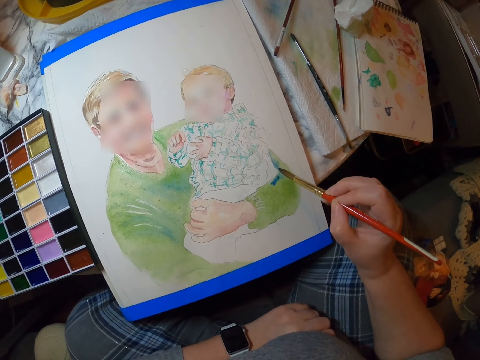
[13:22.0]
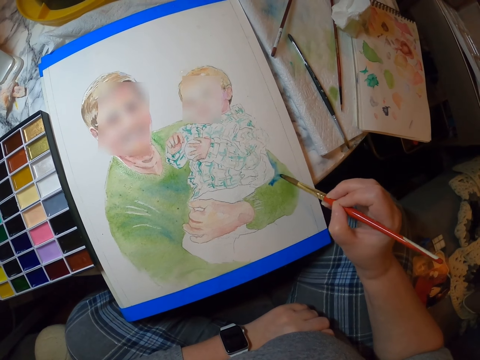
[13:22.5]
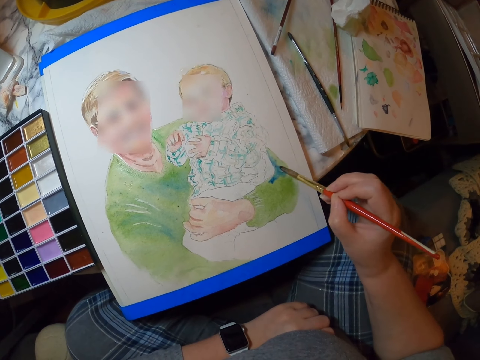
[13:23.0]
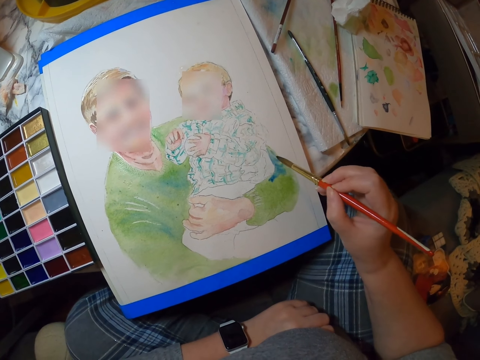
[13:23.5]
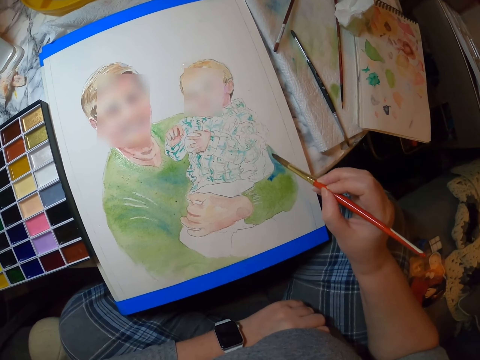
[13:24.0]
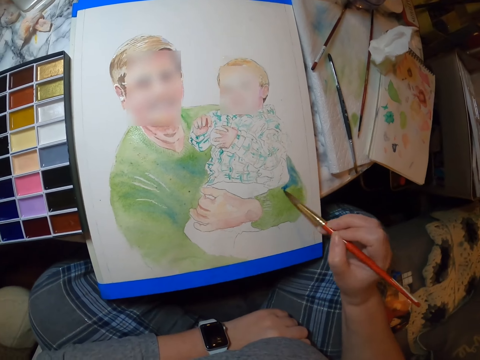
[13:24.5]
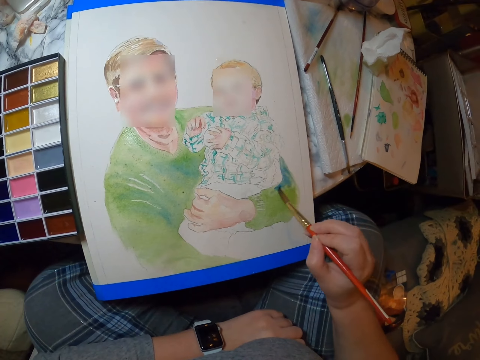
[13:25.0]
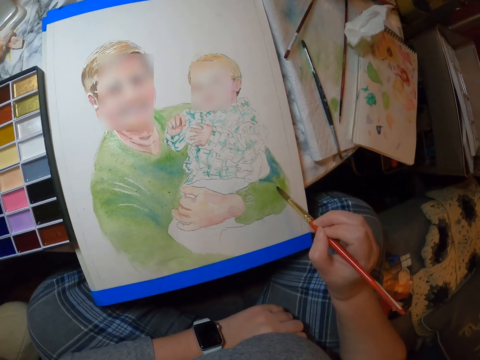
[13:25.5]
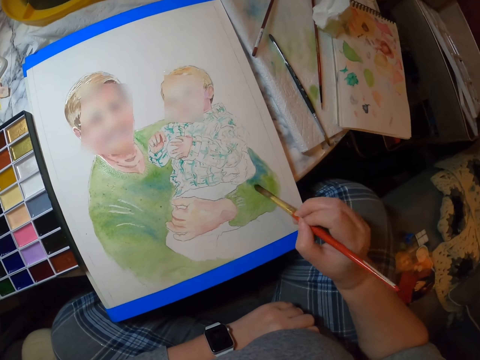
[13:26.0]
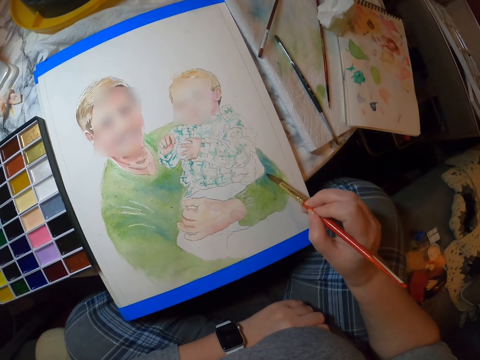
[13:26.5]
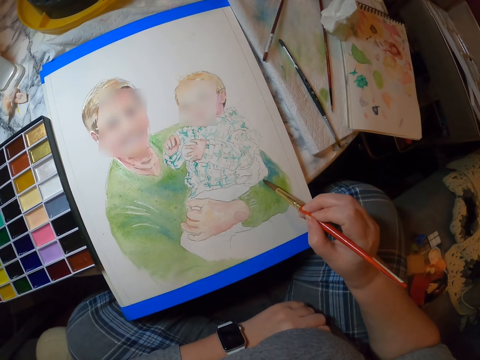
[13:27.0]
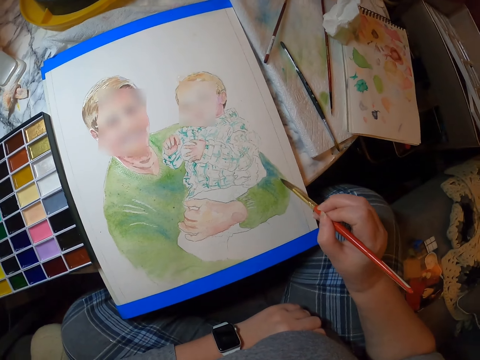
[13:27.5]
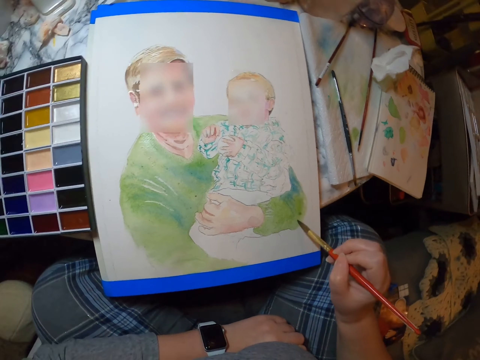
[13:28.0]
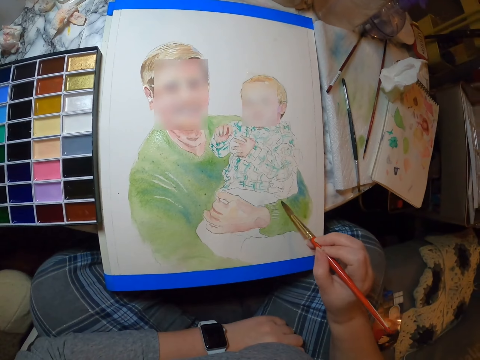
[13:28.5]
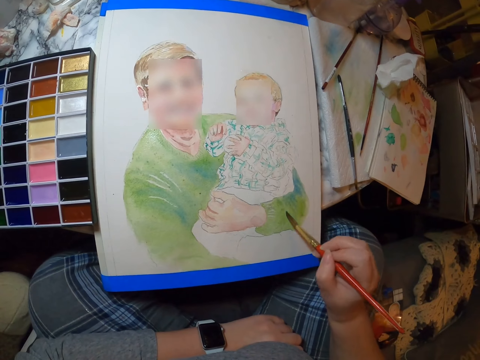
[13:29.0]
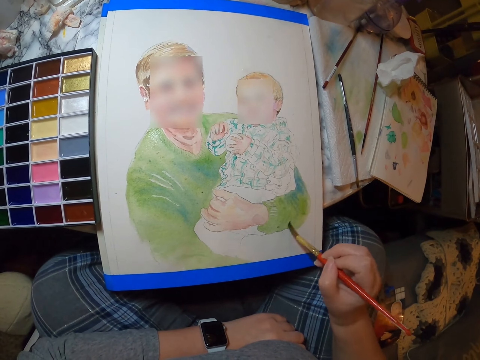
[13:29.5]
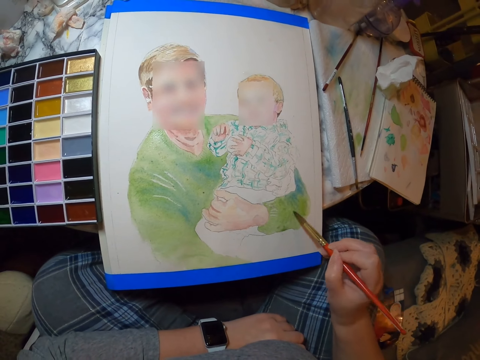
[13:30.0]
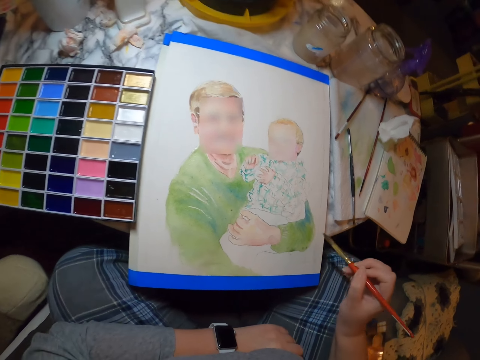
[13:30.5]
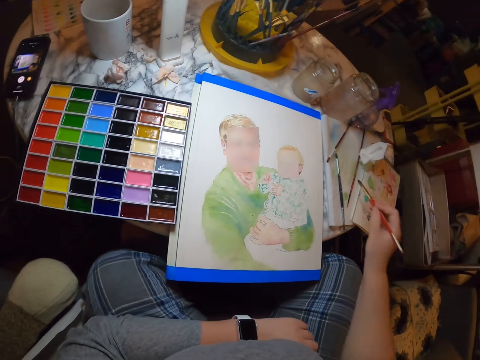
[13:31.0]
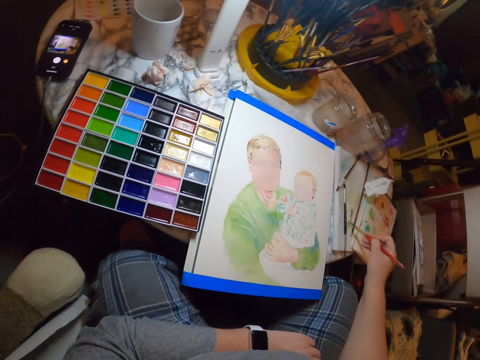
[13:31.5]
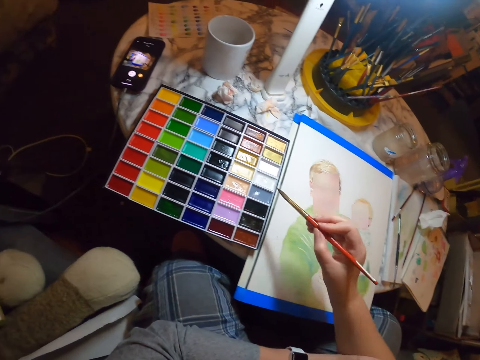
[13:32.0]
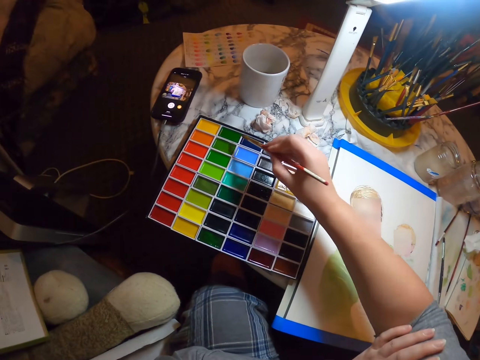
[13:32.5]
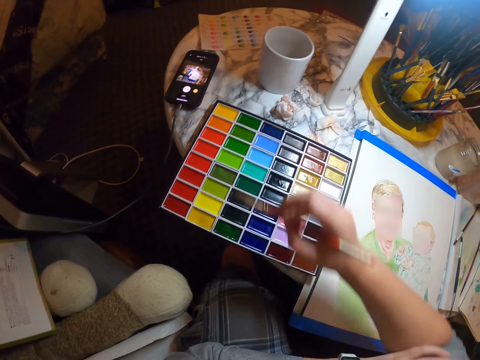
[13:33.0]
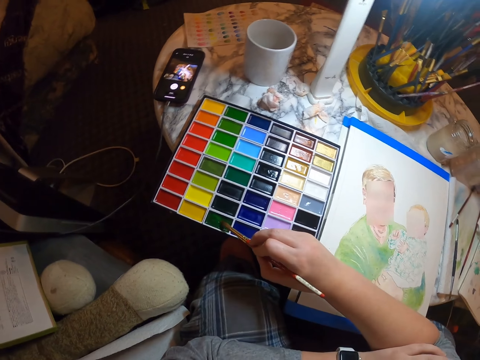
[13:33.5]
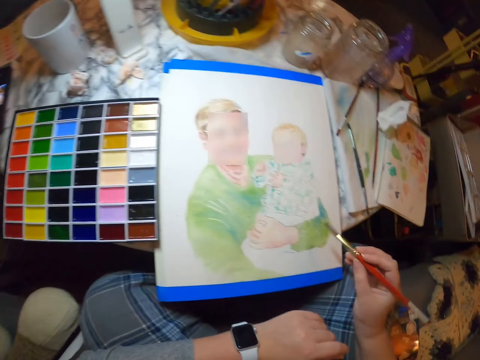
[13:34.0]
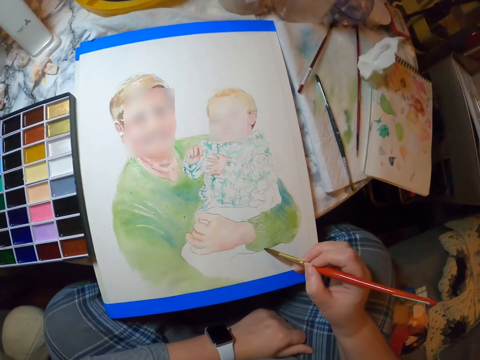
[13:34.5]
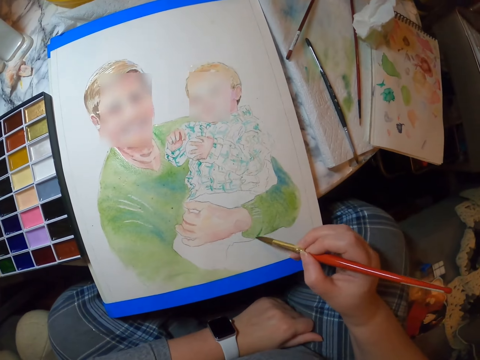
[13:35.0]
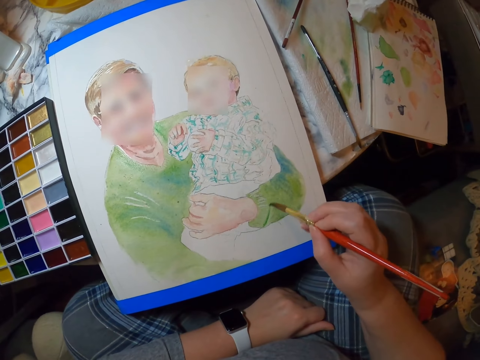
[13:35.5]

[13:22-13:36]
The camera wearer wipes the brush on the table or a book. They take paint. They place the painting brush on the painting colors. They paint a person on the palette.
